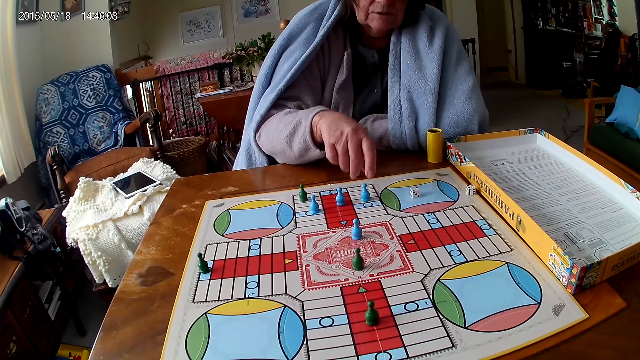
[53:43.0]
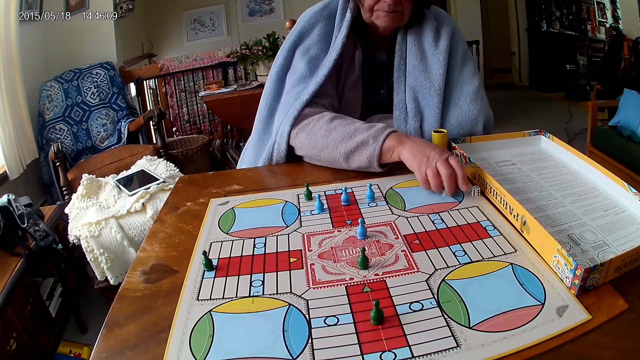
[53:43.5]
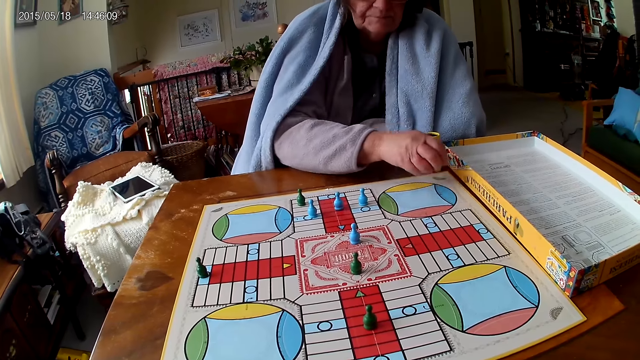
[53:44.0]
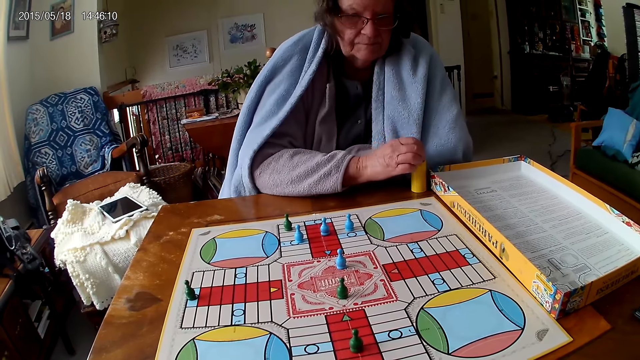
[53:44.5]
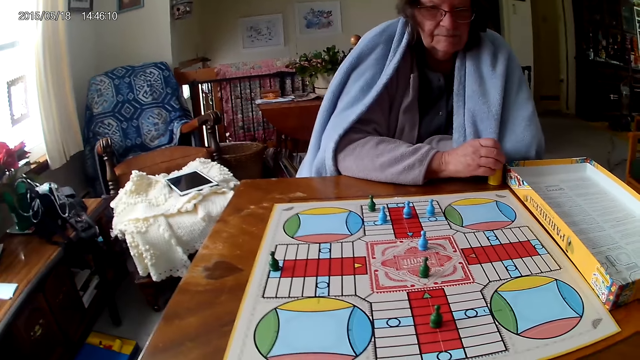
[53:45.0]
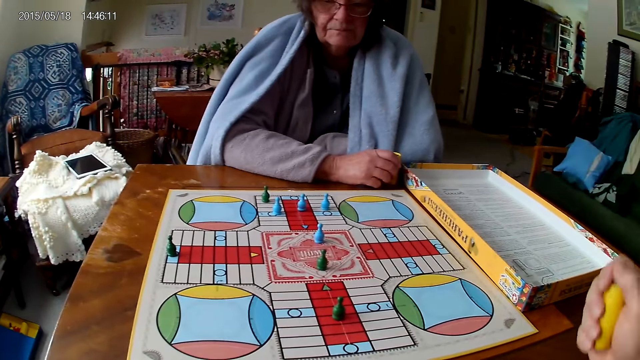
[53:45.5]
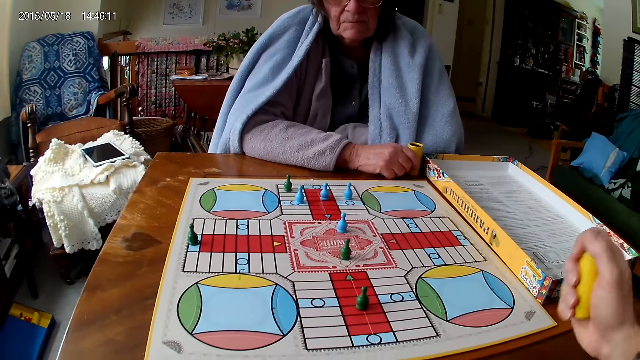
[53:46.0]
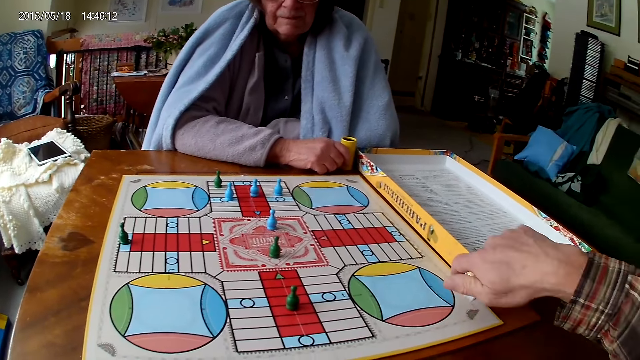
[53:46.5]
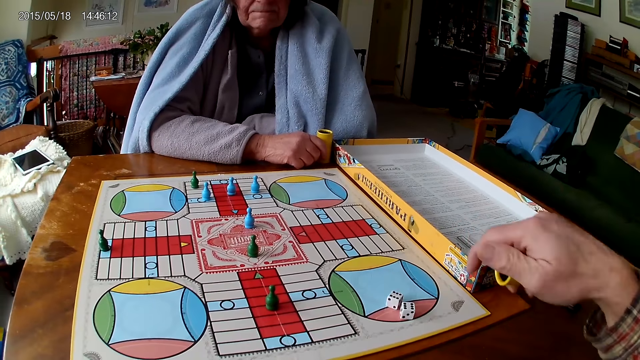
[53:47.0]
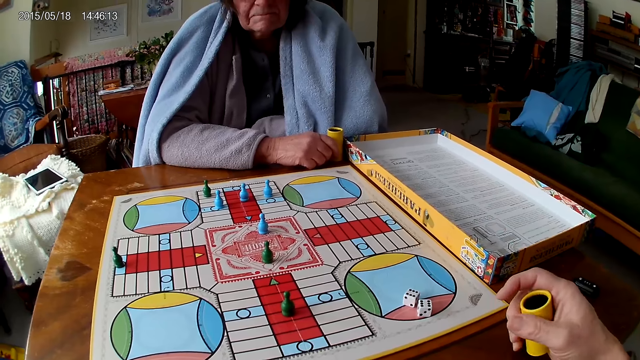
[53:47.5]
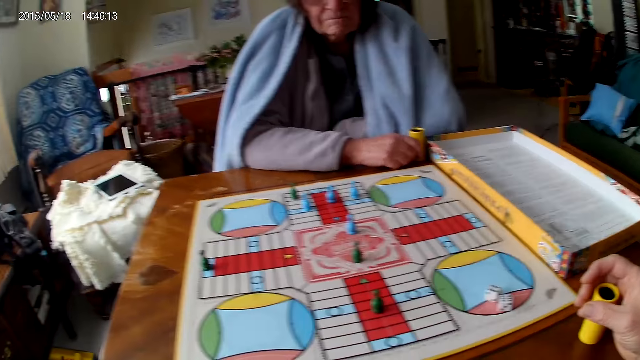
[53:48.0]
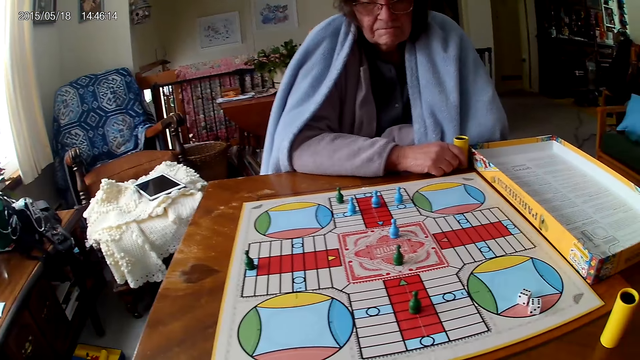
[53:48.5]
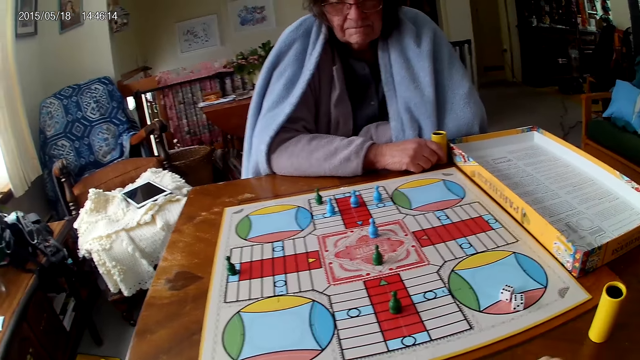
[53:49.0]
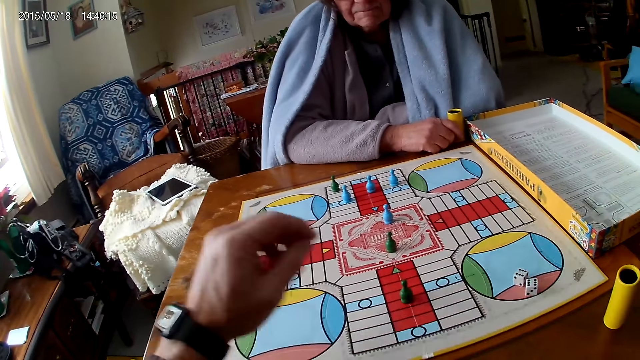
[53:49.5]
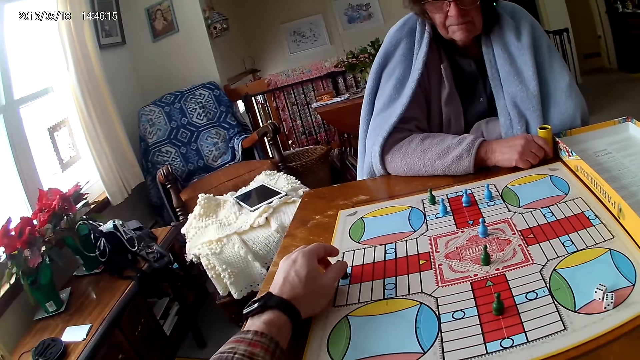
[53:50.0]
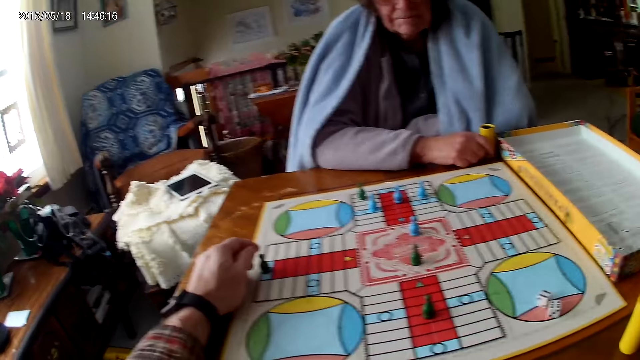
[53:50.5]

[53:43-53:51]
The woman packs the dice from the ludo board on the table with her right hand. The woman puts the dice in the dice cup on the table with her right hand. The camera wearer shakes the dice cup in his right hand. He pours the dice in the dice cup on the ludo board with his right hand. He drops the dice cup on the table with his right hand. He looks around and moves the pawn.

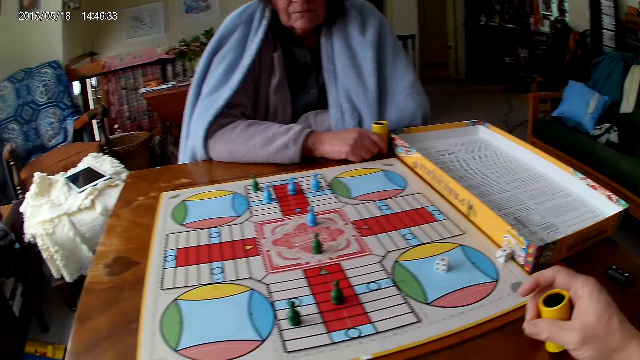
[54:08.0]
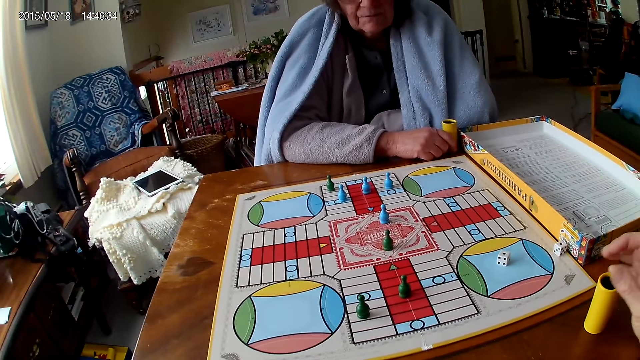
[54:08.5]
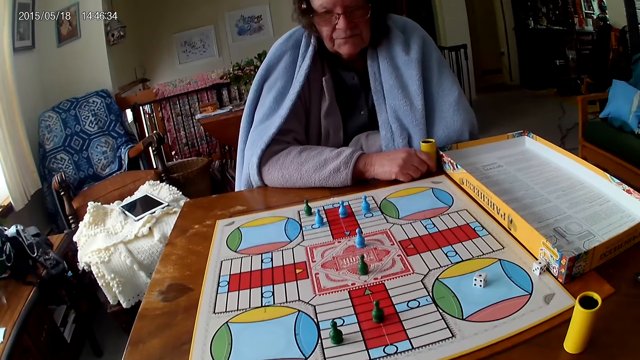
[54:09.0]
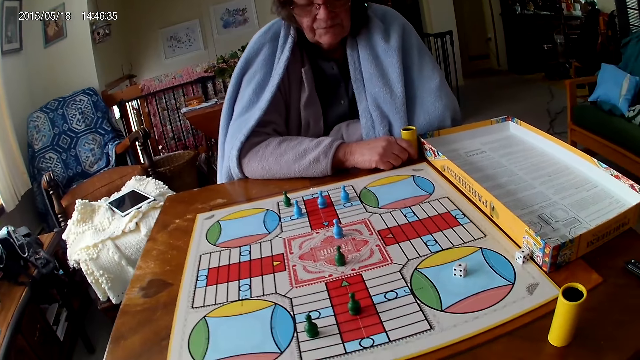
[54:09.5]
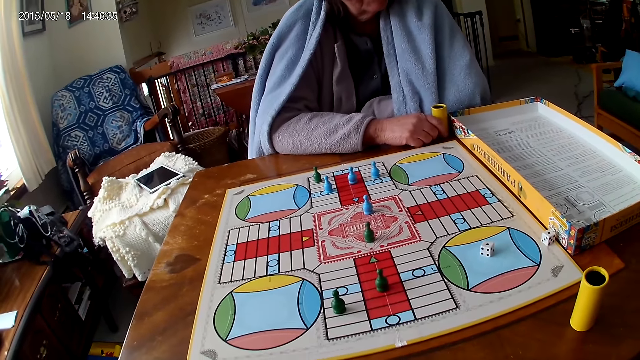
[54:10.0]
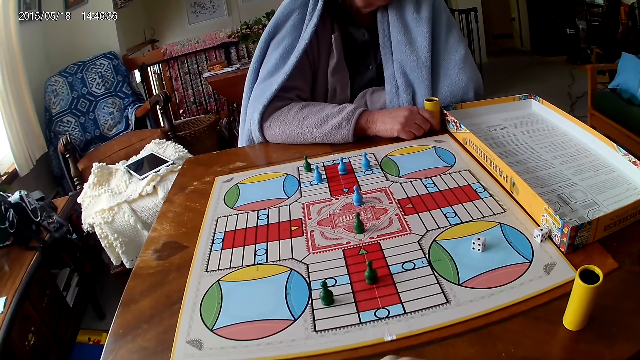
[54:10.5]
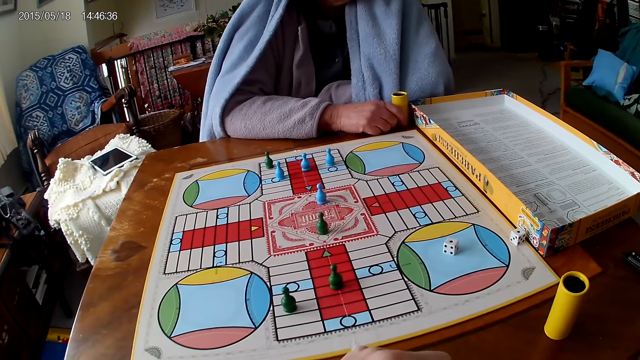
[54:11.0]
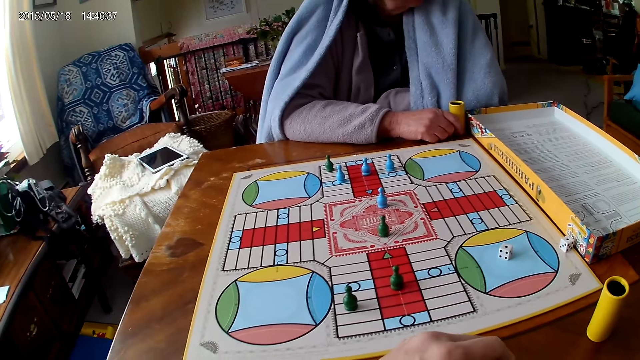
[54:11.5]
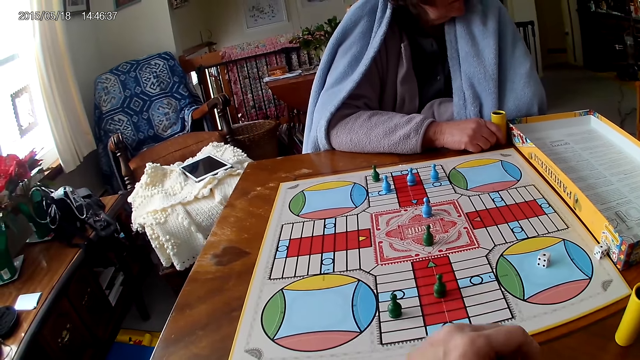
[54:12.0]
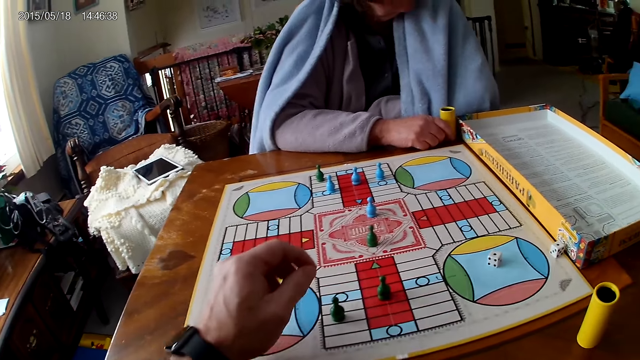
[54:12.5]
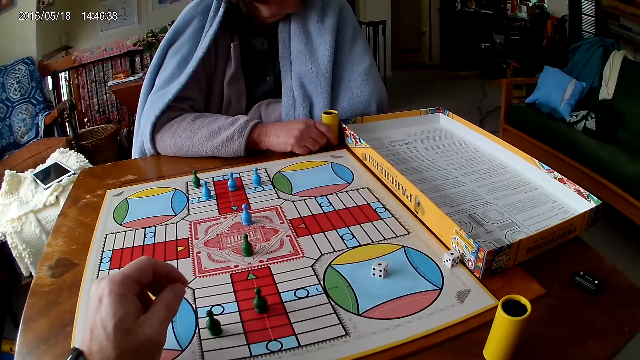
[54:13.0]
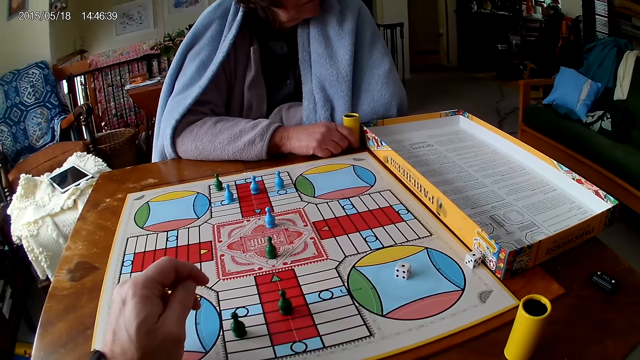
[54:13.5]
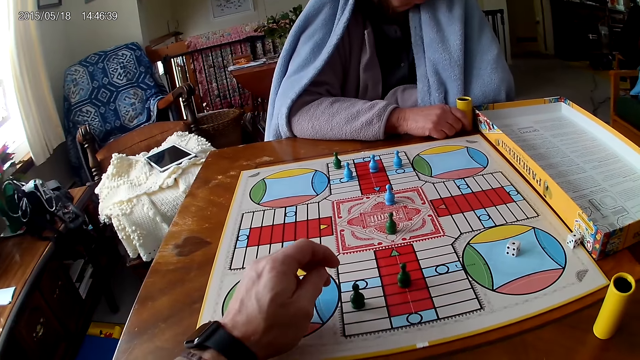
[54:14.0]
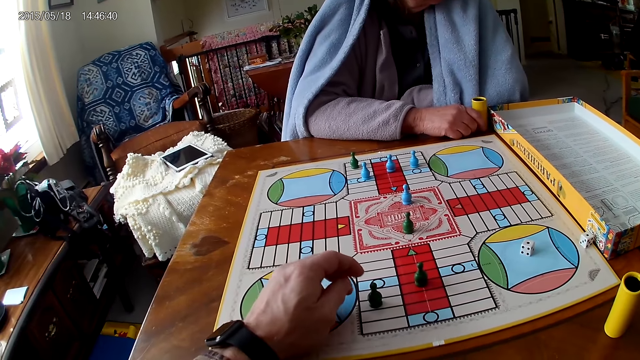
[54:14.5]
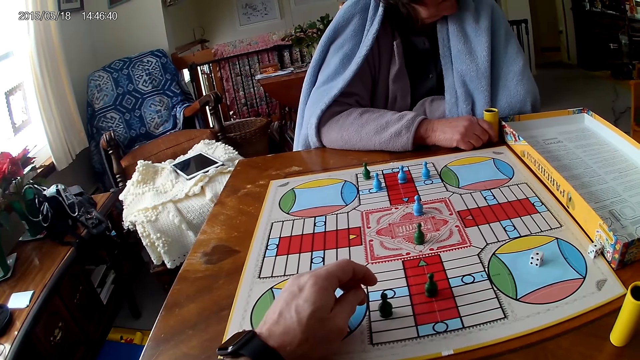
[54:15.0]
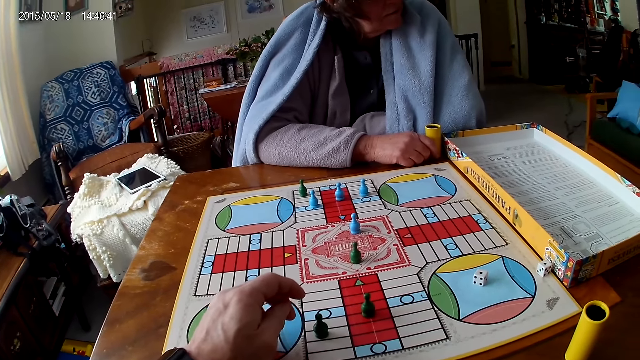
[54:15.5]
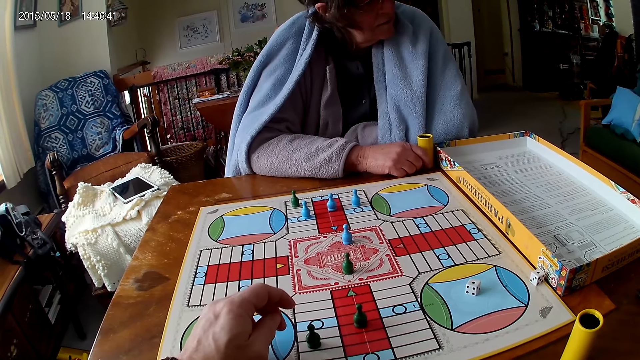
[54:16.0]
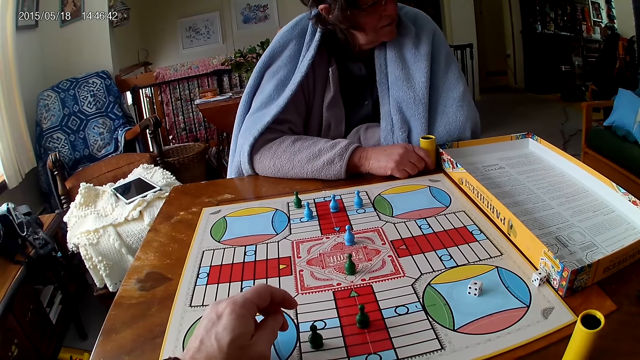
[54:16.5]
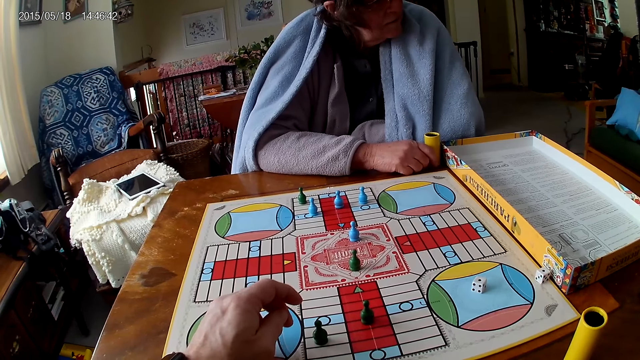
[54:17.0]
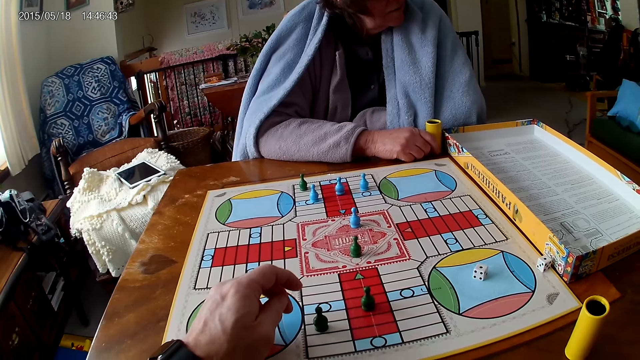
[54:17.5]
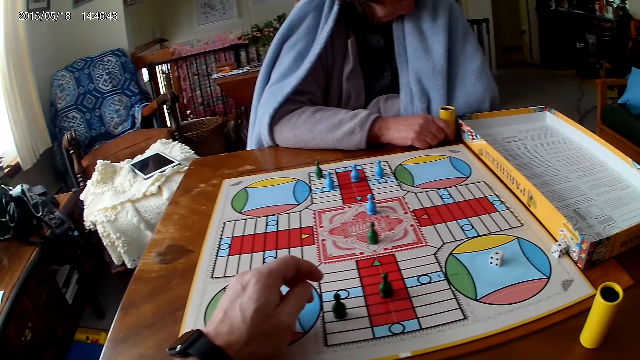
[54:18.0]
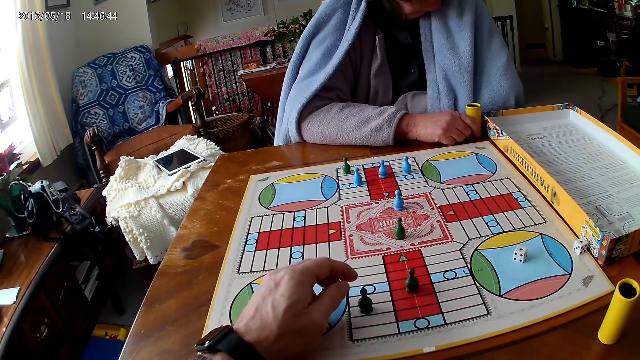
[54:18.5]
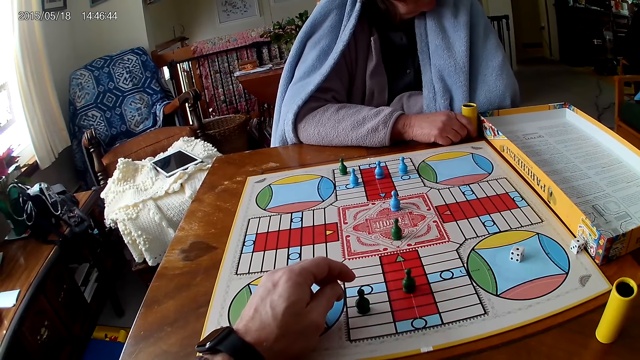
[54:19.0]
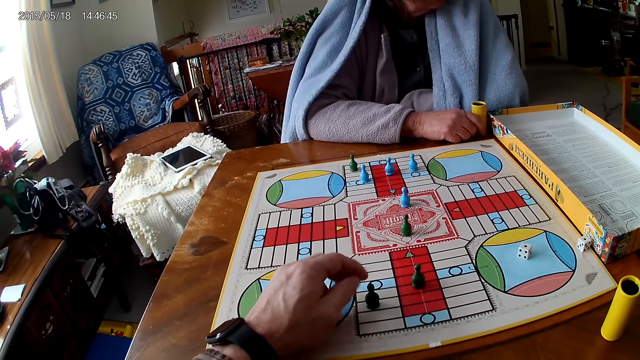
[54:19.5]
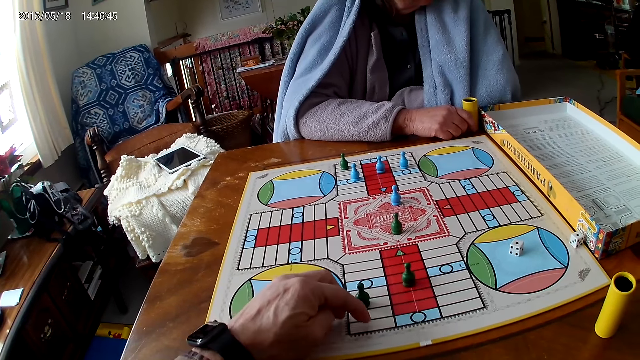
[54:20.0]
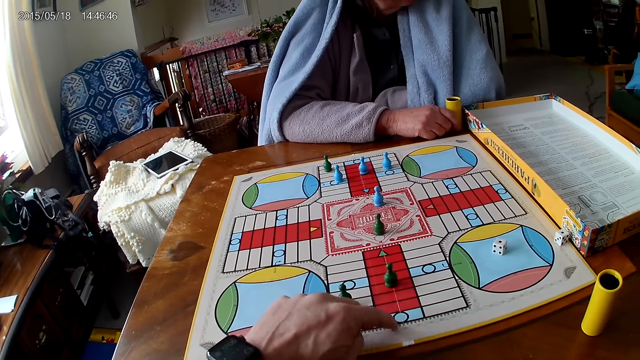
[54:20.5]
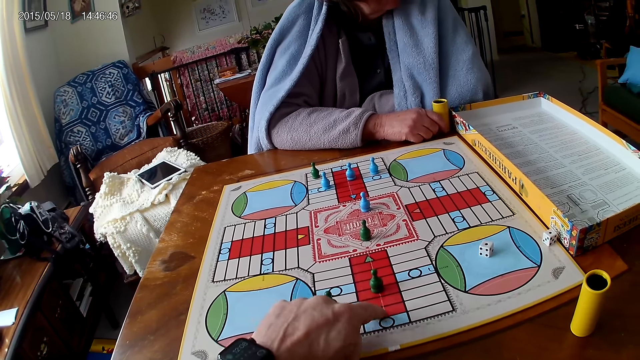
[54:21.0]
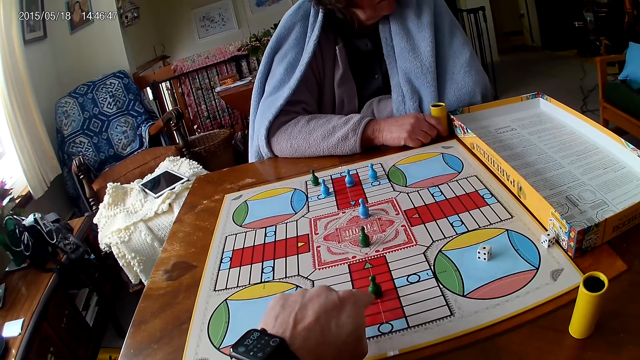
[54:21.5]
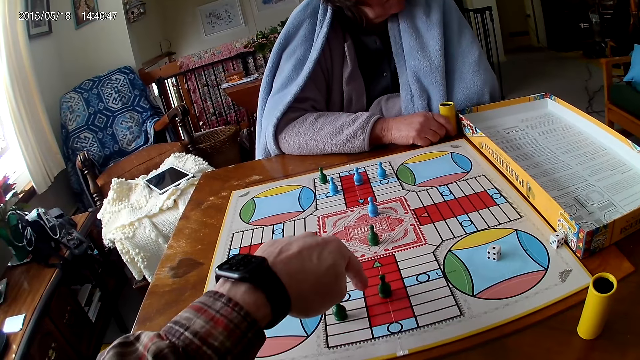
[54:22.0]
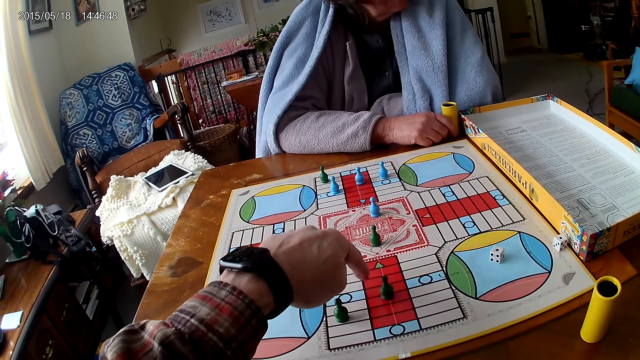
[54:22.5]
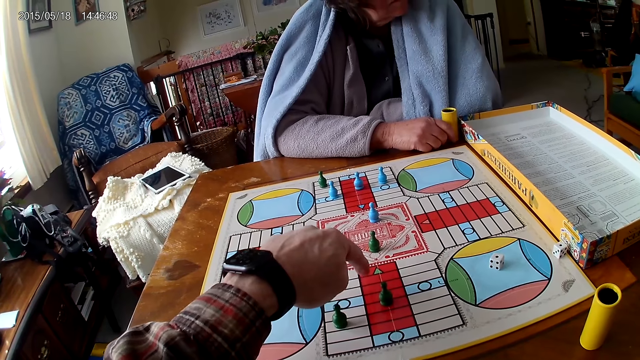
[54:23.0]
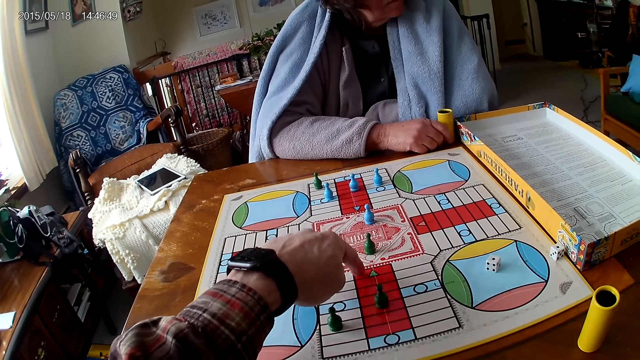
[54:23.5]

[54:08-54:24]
The camera wearer places the dice can on the table. He looks around. He places his left hand on the ludo board. He counts the tiles on the ludo game on the table with his left hand index finger.
